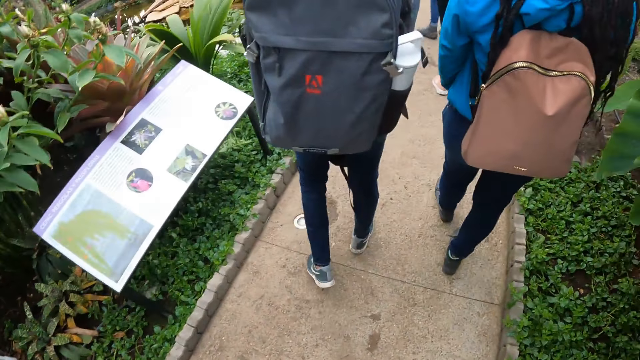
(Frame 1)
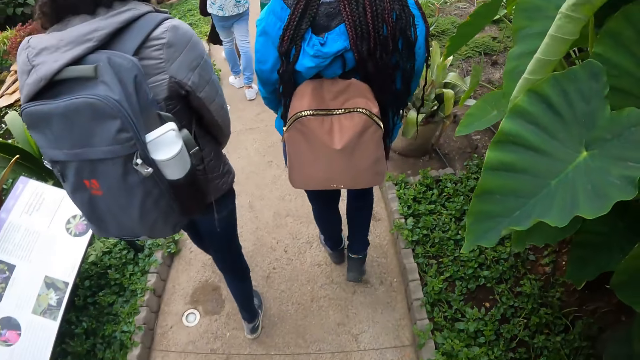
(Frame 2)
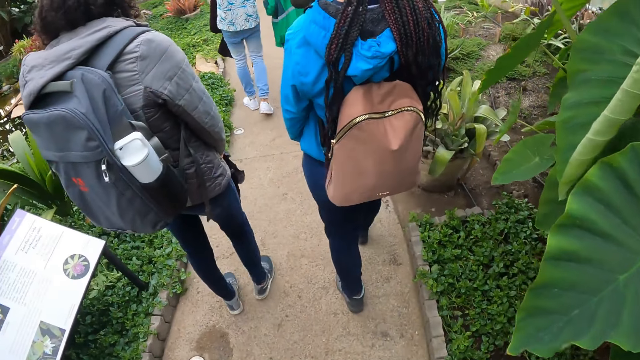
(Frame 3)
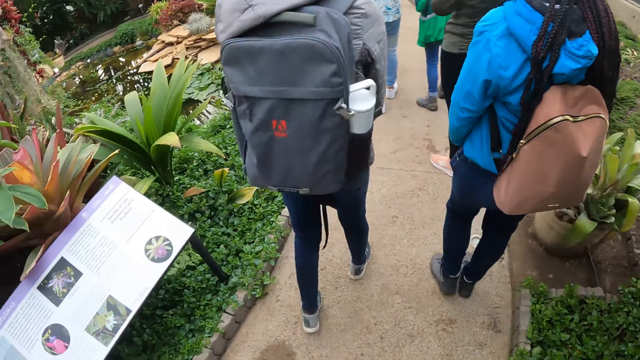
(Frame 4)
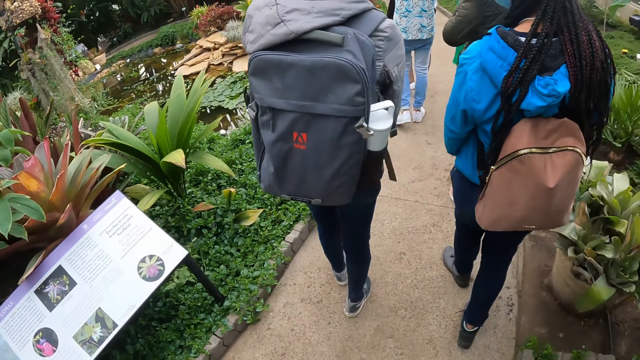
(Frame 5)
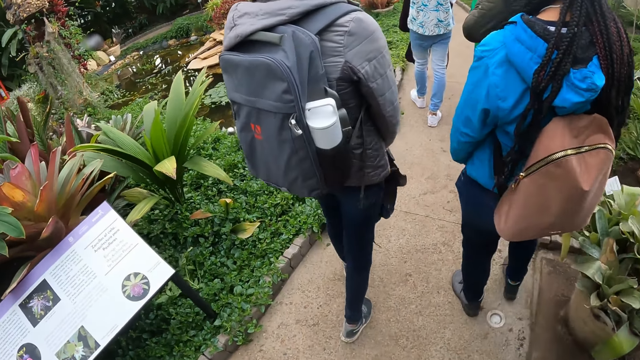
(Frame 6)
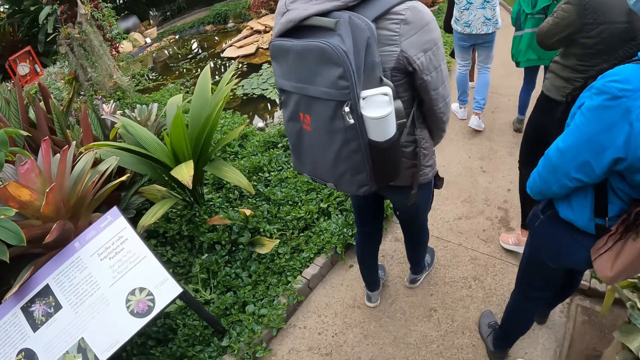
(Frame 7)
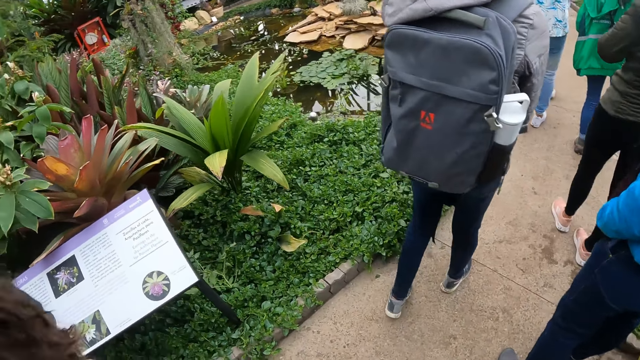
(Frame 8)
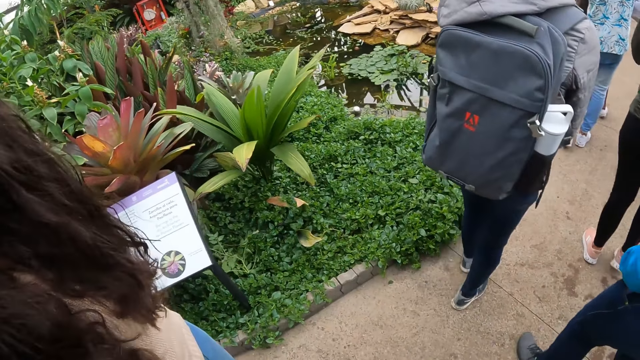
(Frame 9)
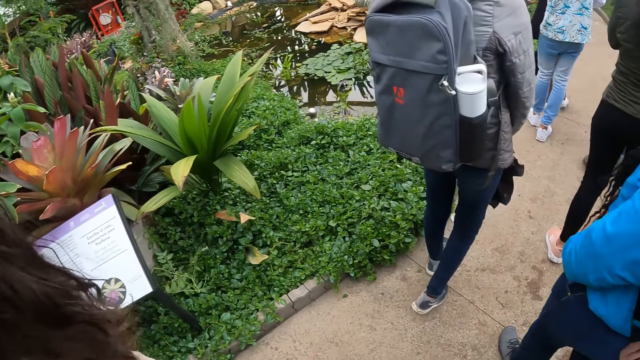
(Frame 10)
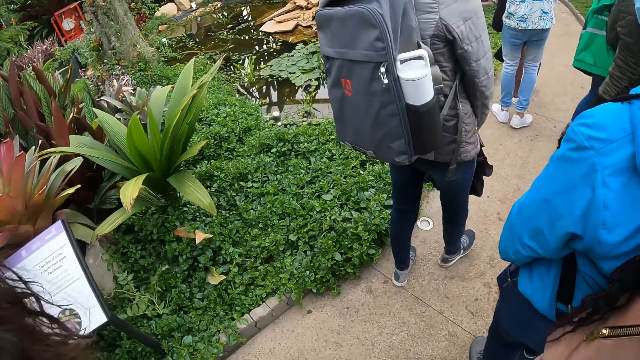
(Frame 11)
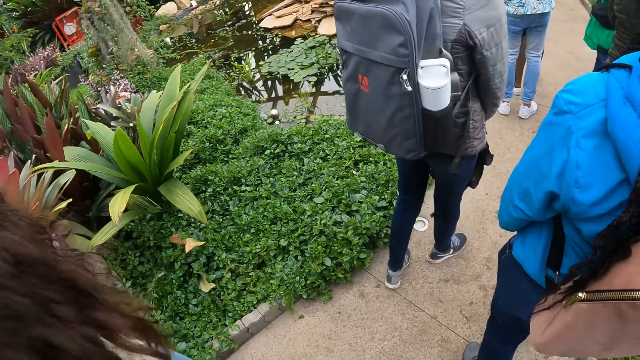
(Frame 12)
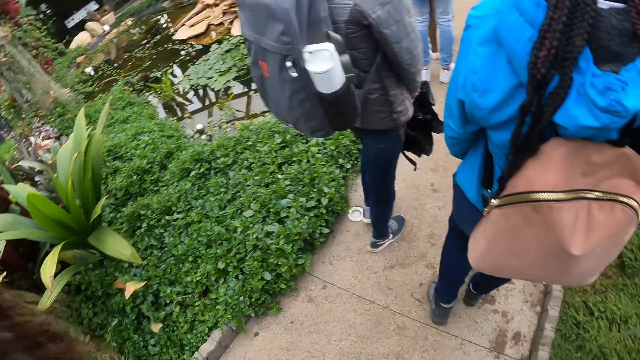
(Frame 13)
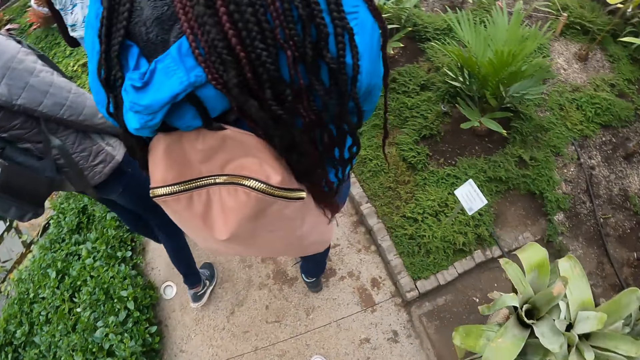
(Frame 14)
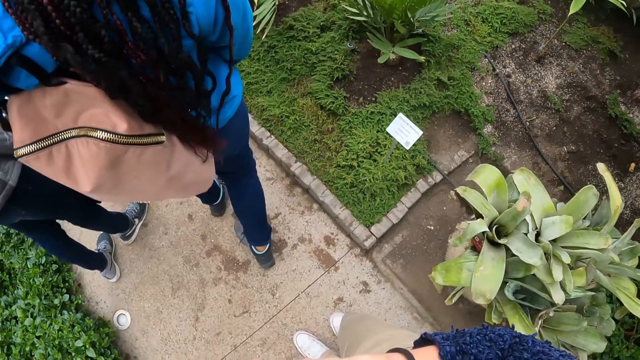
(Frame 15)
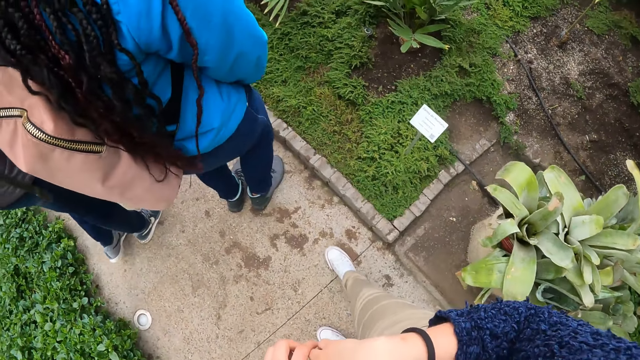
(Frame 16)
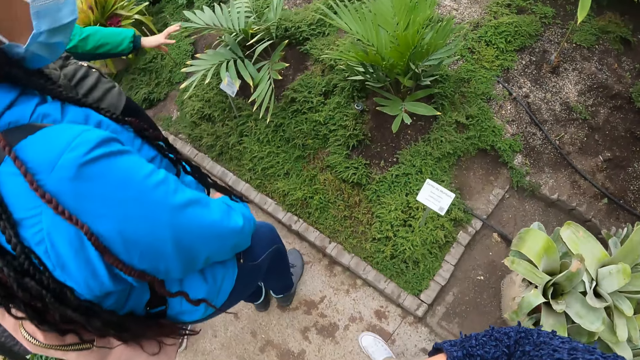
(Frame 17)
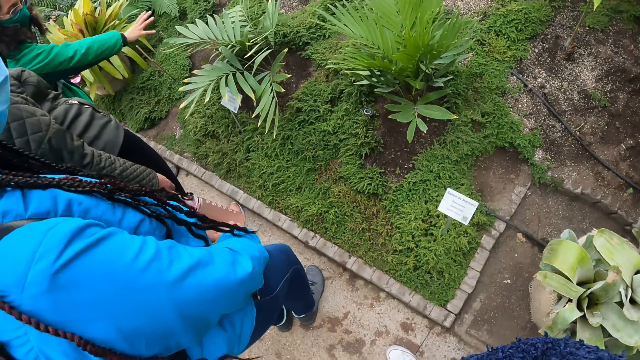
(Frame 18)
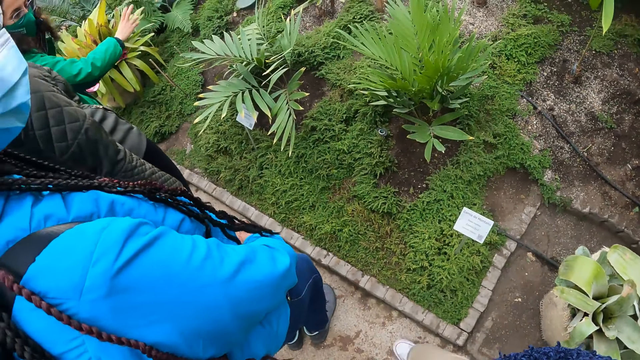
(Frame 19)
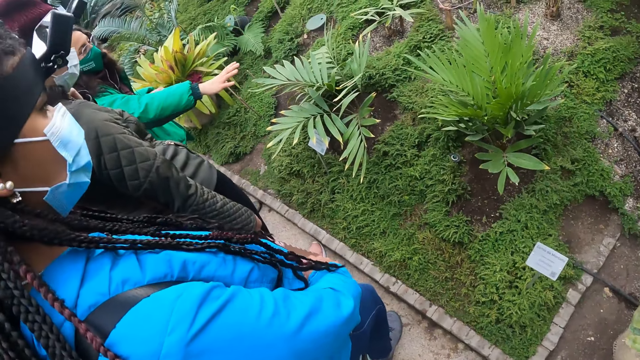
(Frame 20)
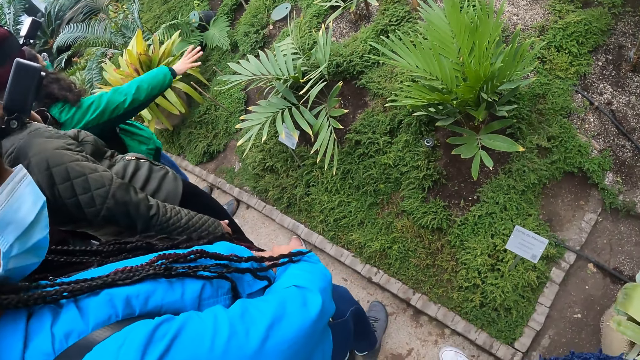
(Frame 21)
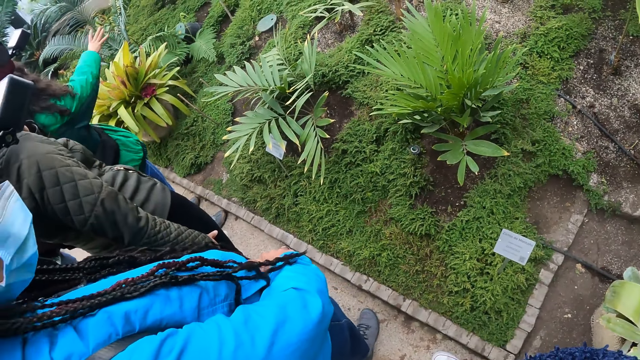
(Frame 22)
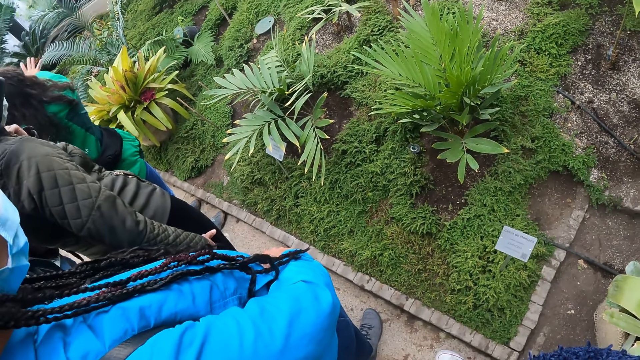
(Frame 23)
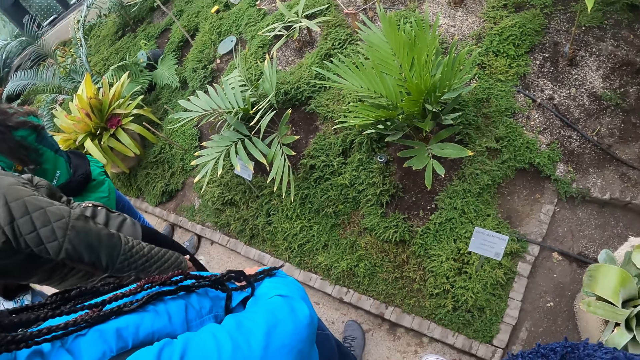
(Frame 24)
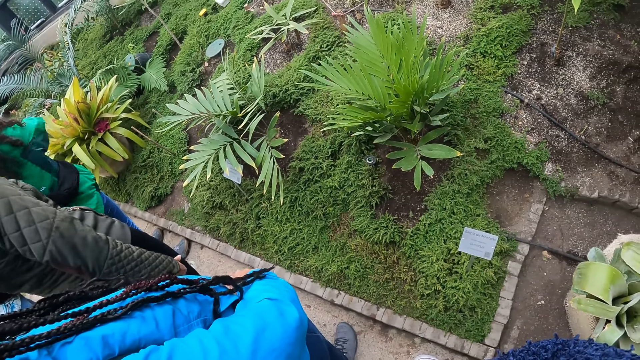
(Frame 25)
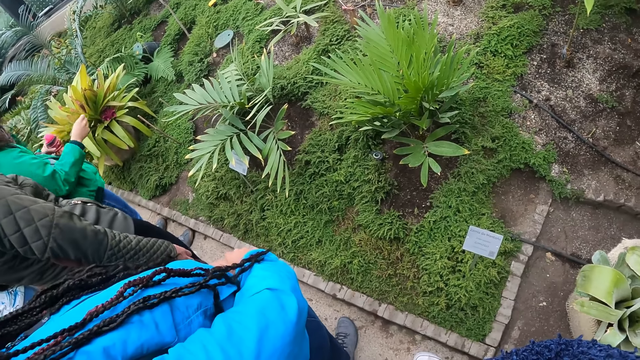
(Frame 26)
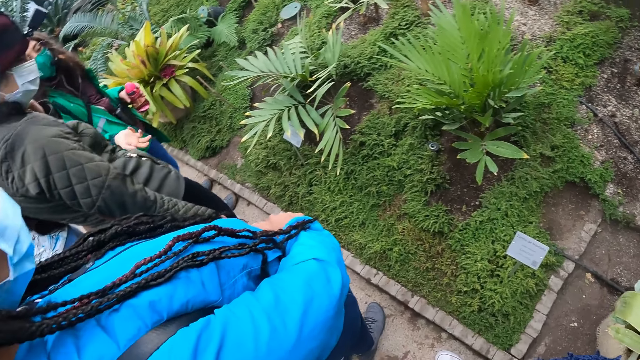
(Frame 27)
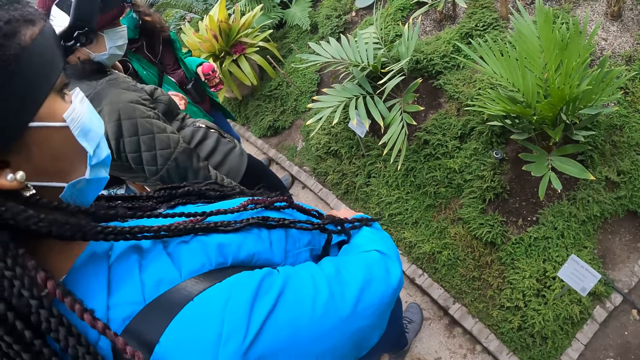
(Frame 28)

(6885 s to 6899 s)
The camera wearer walks on the pathway. They look around the garden. An instructor points at the garden.

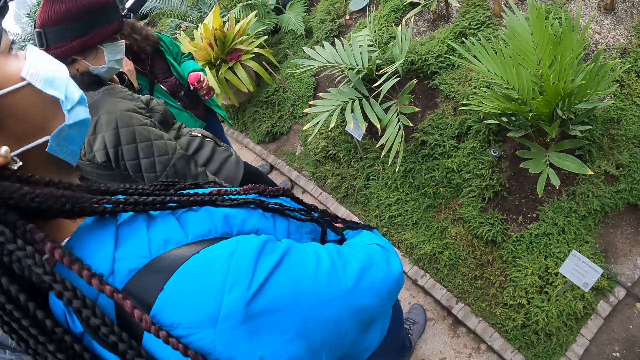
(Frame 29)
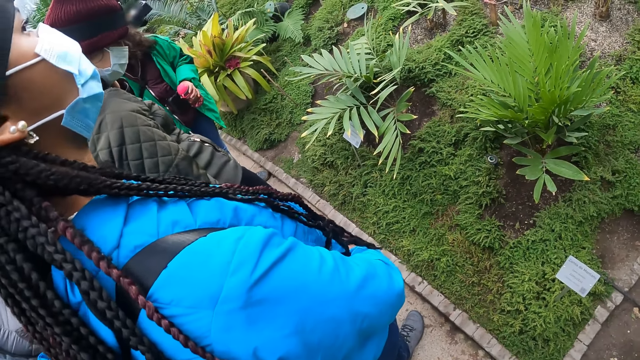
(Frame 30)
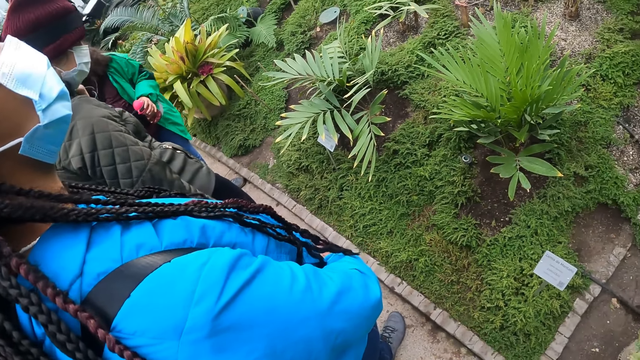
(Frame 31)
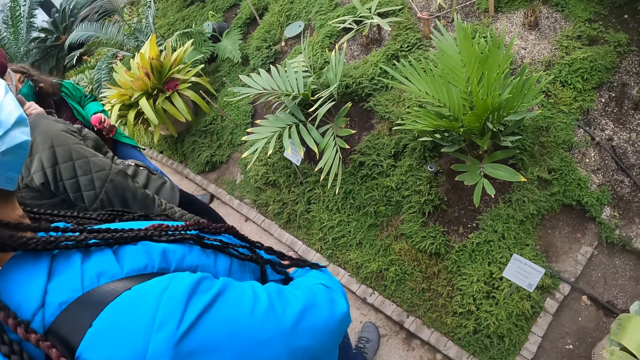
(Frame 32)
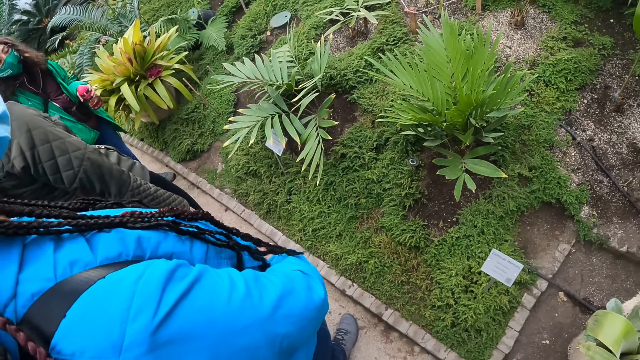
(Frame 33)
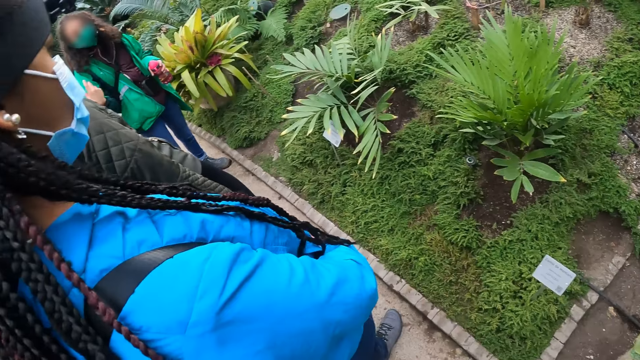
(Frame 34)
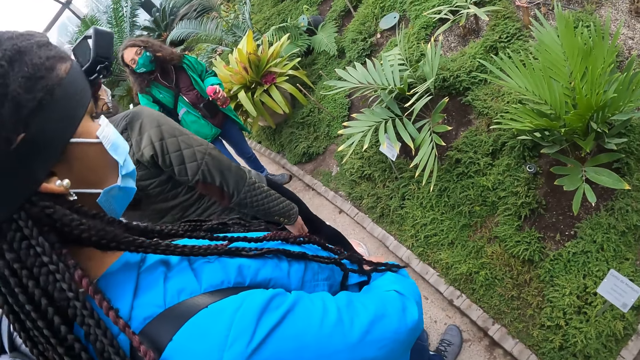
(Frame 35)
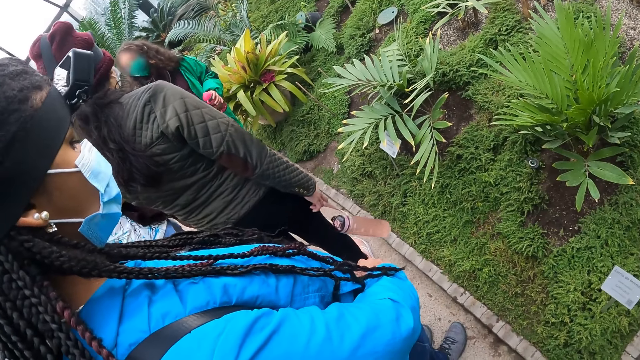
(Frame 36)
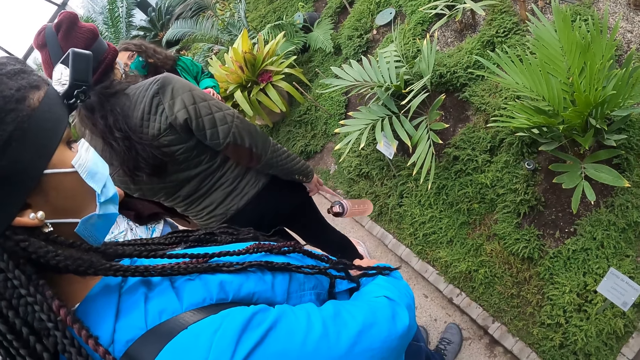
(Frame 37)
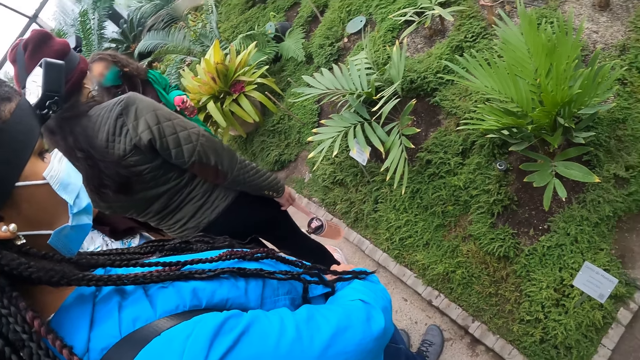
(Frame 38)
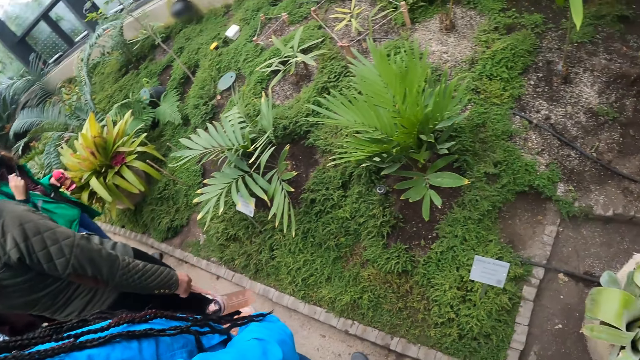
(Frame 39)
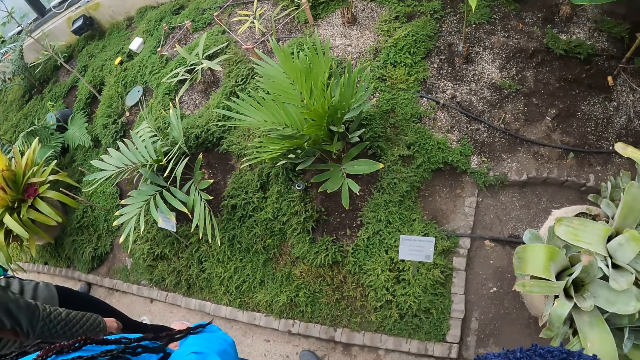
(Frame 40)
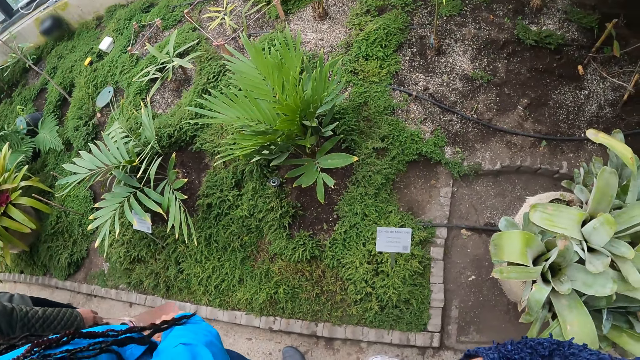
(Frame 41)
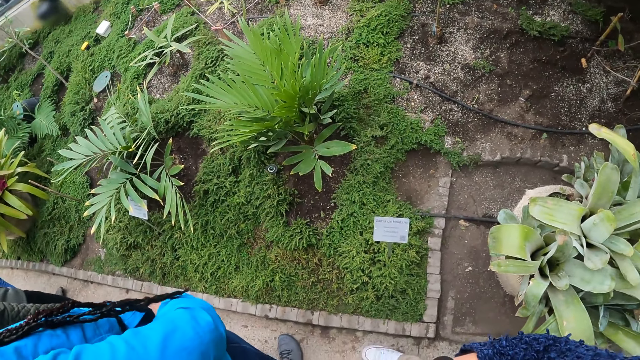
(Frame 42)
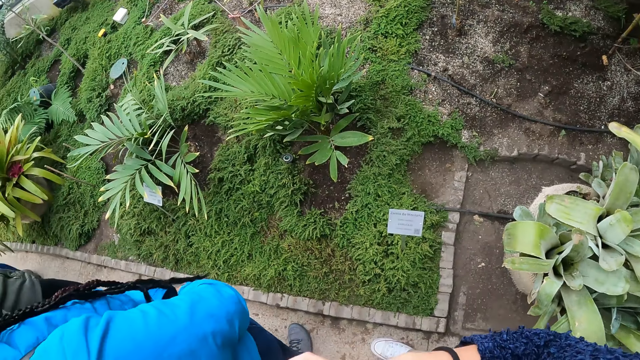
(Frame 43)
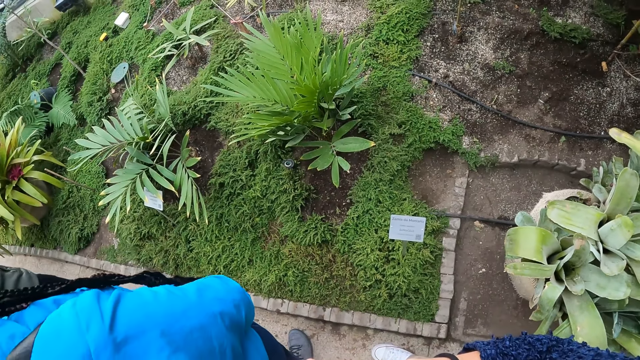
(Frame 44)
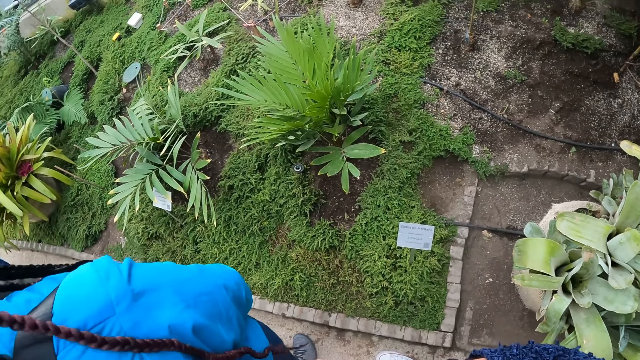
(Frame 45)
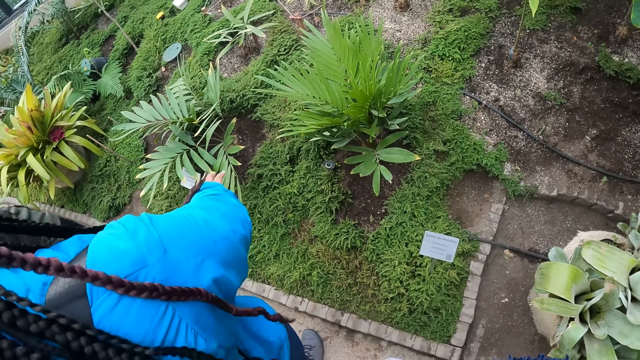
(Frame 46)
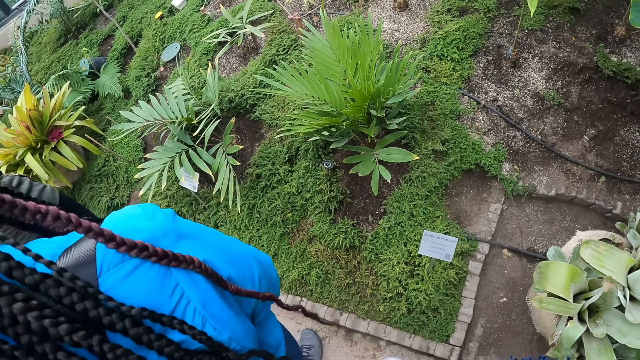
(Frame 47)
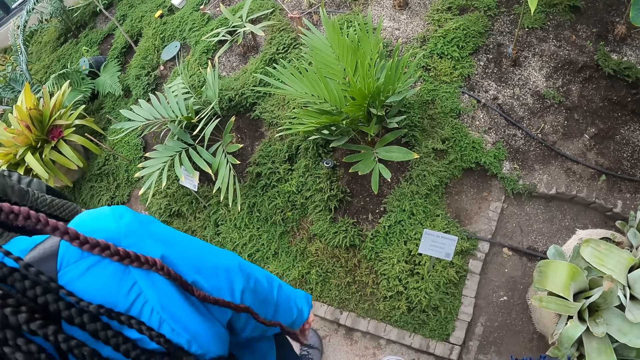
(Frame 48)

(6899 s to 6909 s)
An instructor addresses students.
